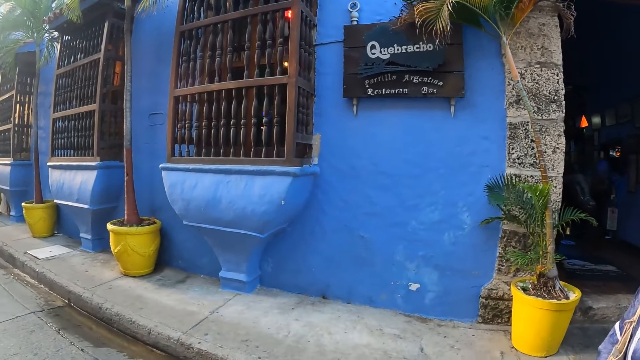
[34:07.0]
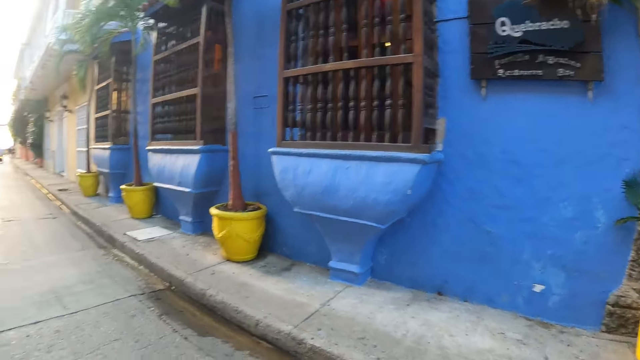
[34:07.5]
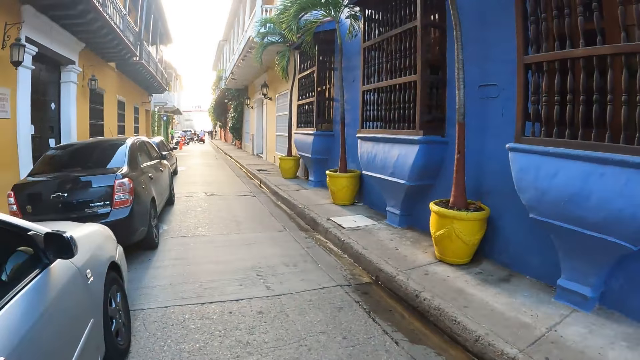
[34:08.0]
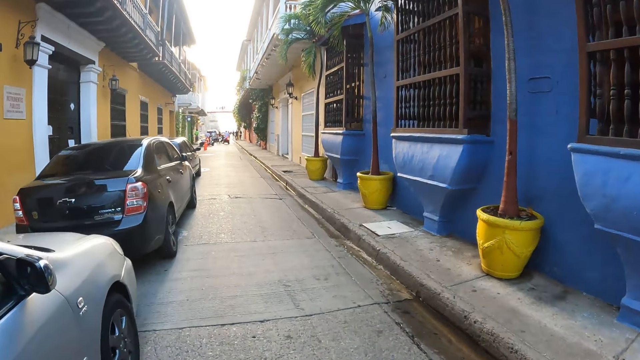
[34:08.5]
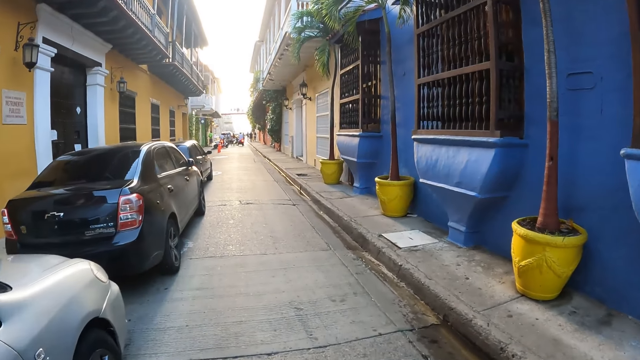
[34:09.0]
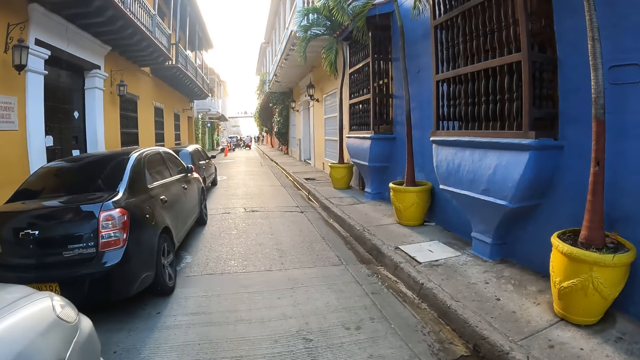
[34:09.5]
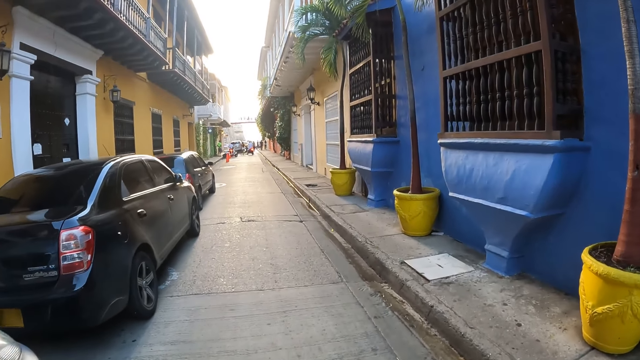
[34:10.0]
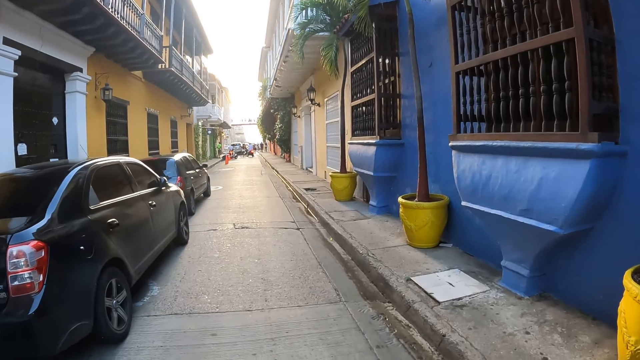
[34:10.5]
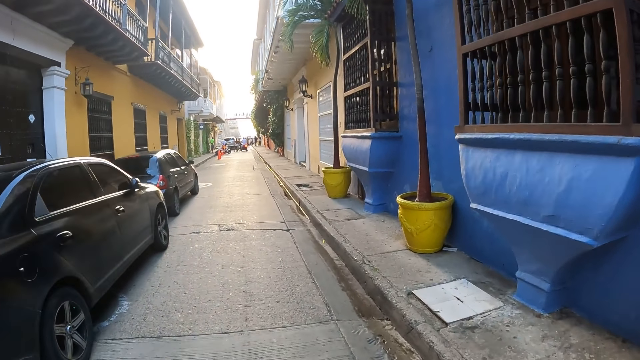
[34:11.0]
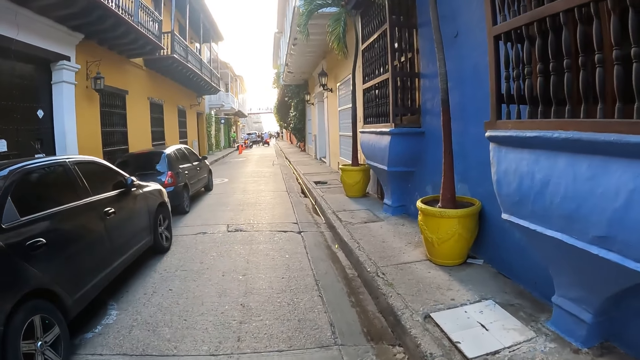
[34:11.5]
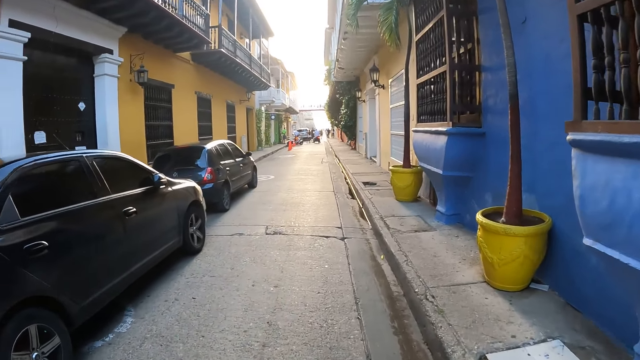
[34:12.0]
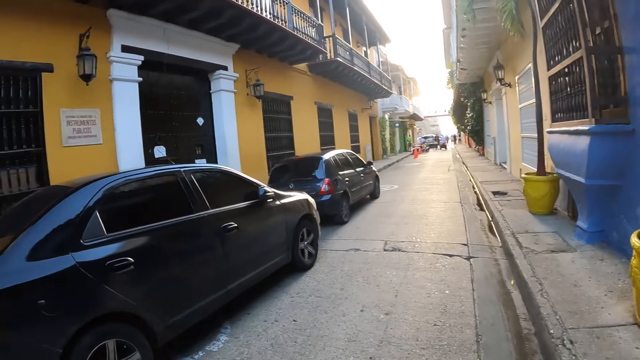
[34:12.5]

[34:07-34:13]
The camera wearer walks on the path road with a woman and another woman.

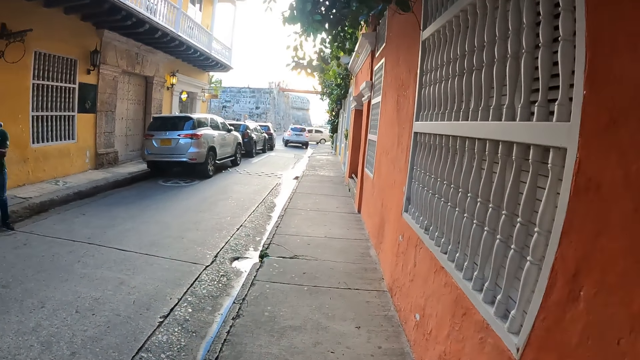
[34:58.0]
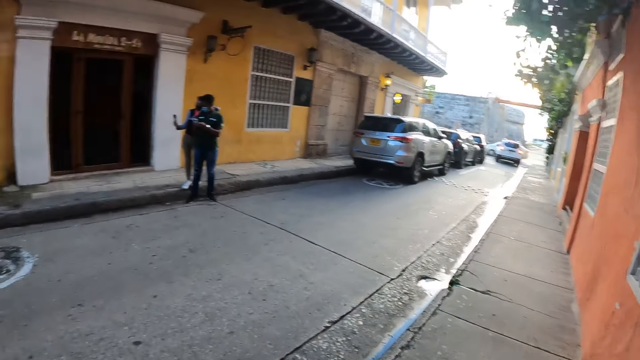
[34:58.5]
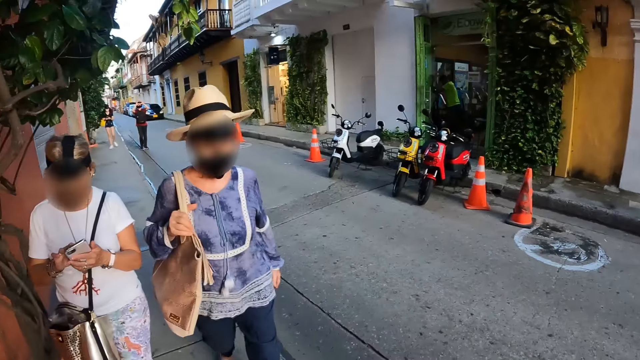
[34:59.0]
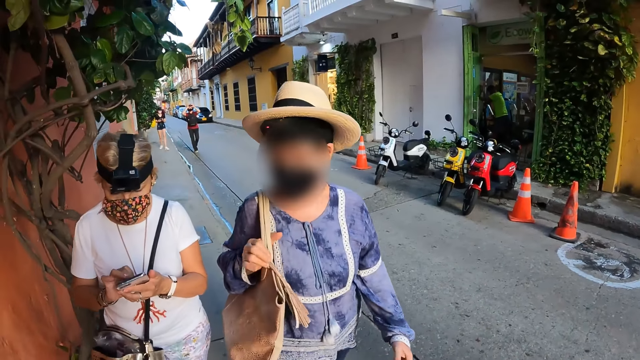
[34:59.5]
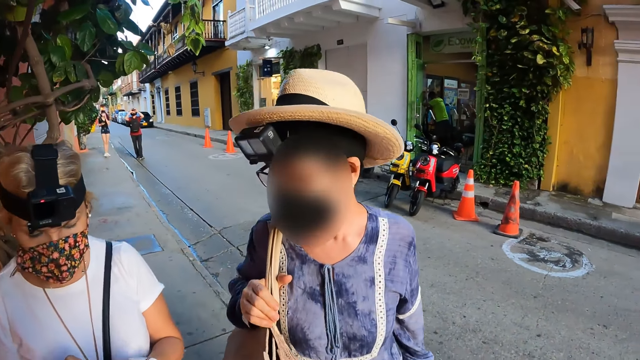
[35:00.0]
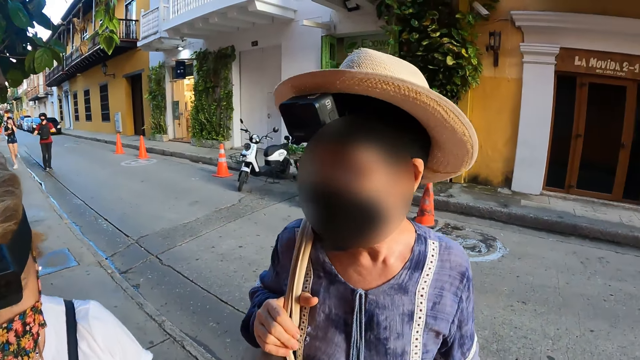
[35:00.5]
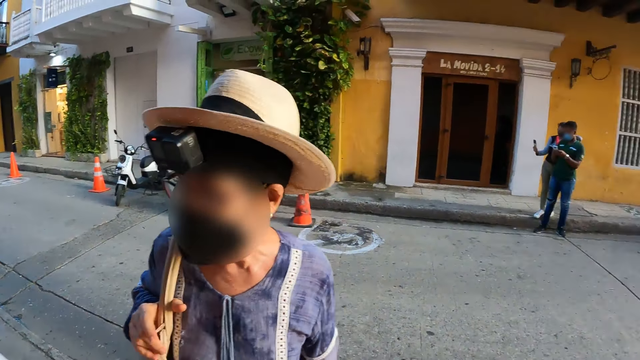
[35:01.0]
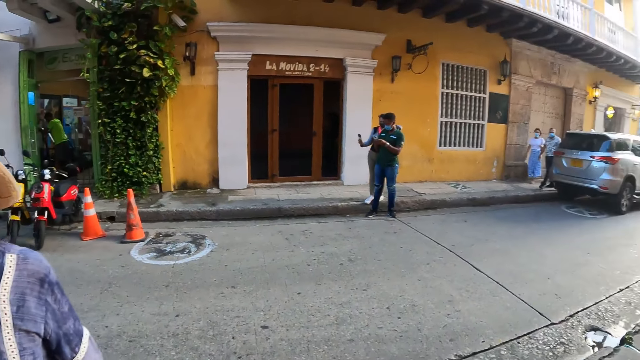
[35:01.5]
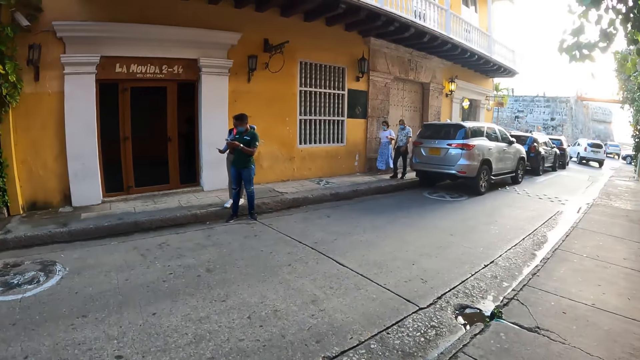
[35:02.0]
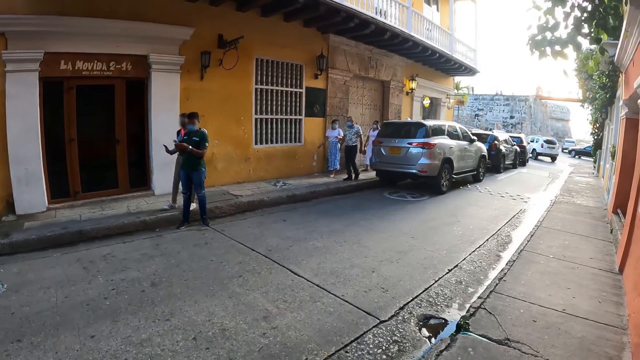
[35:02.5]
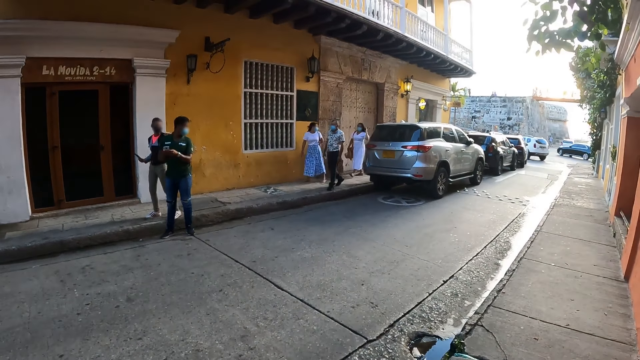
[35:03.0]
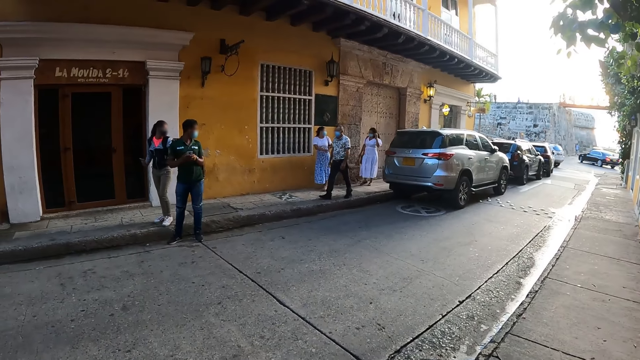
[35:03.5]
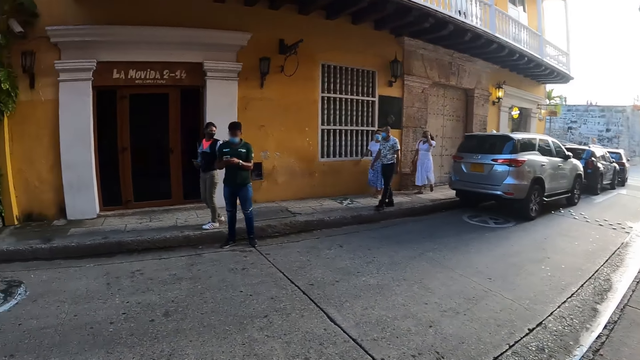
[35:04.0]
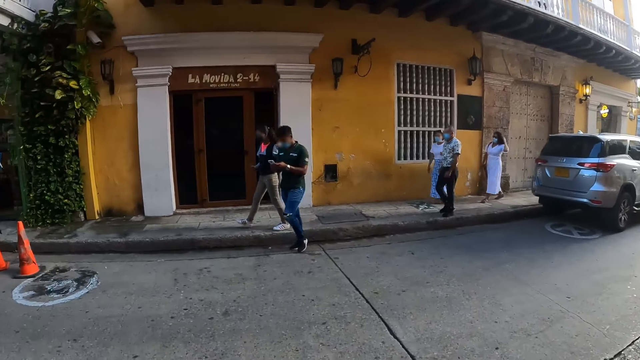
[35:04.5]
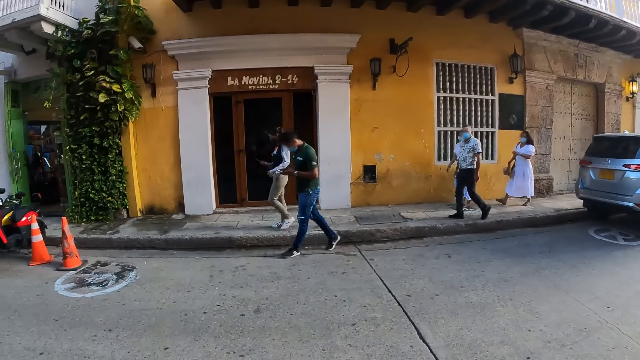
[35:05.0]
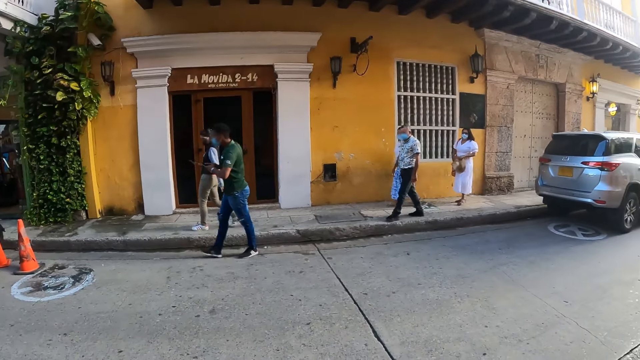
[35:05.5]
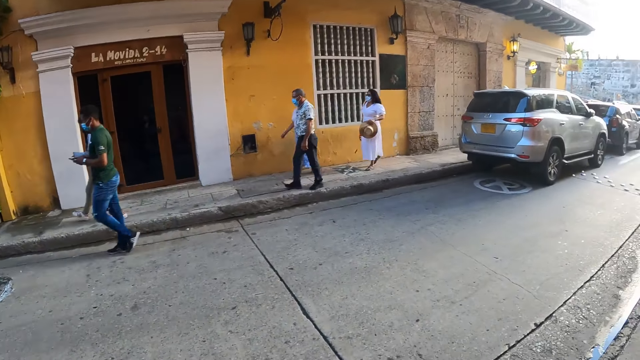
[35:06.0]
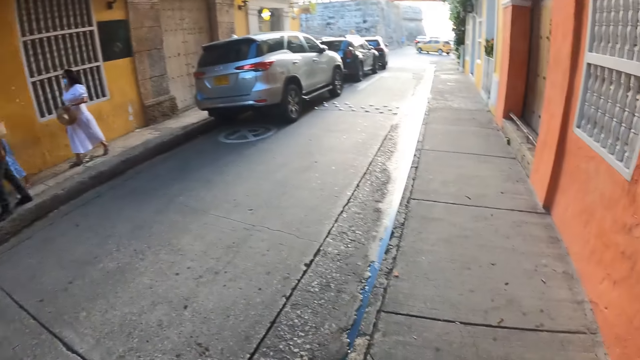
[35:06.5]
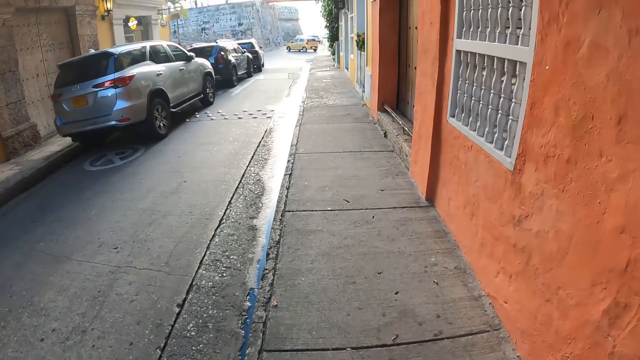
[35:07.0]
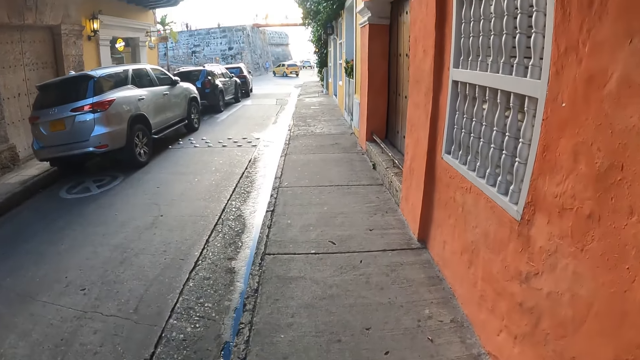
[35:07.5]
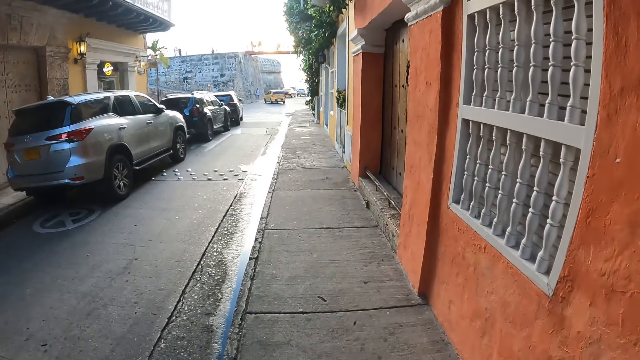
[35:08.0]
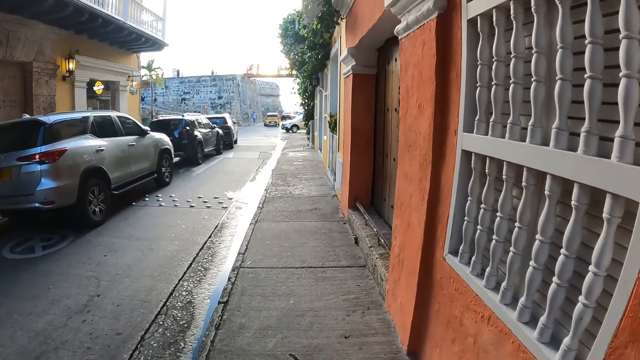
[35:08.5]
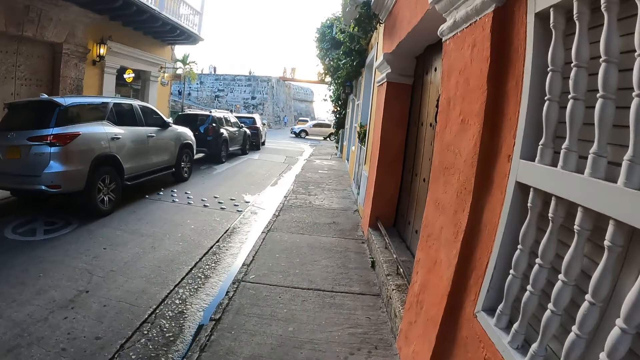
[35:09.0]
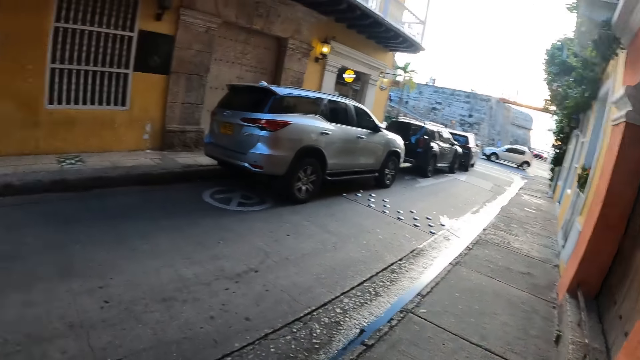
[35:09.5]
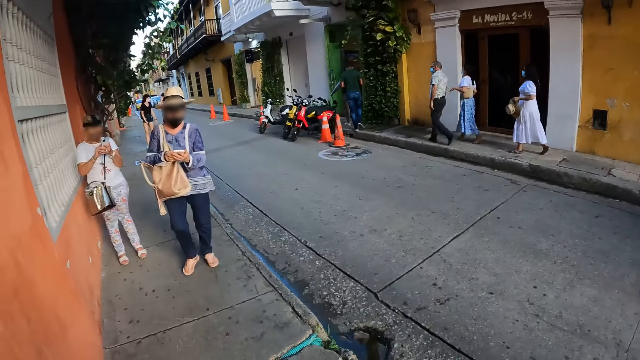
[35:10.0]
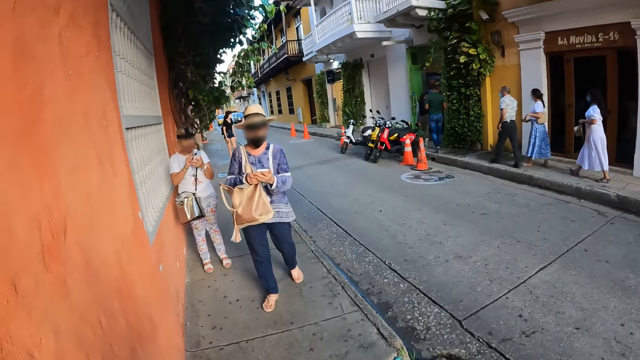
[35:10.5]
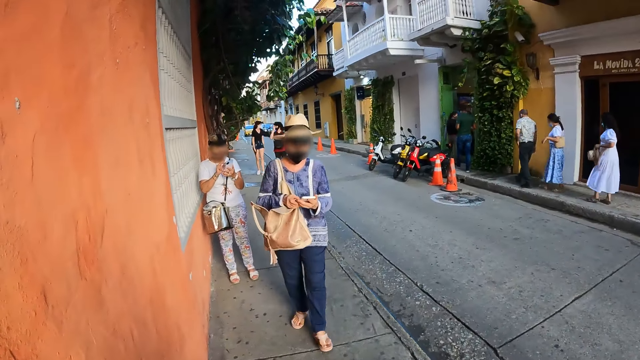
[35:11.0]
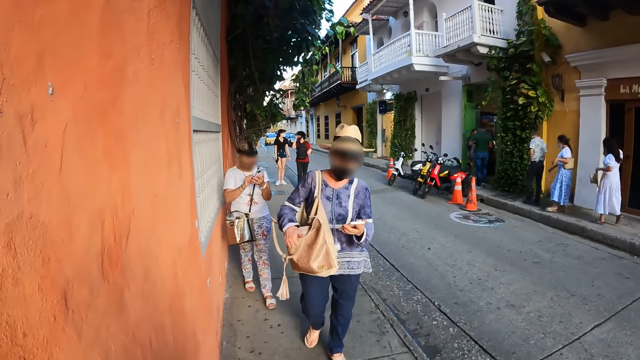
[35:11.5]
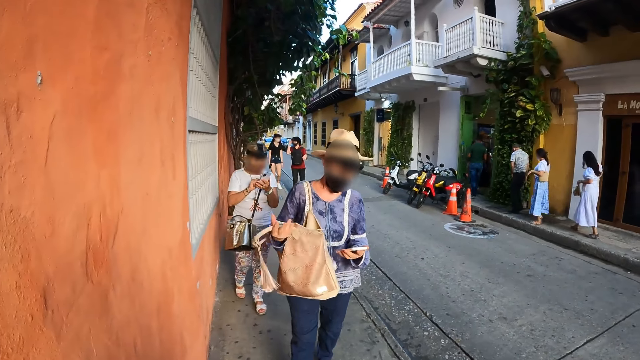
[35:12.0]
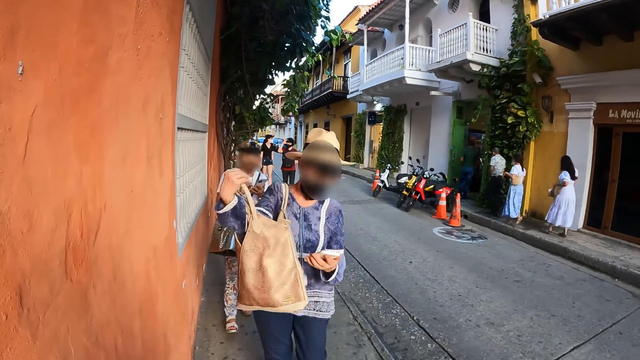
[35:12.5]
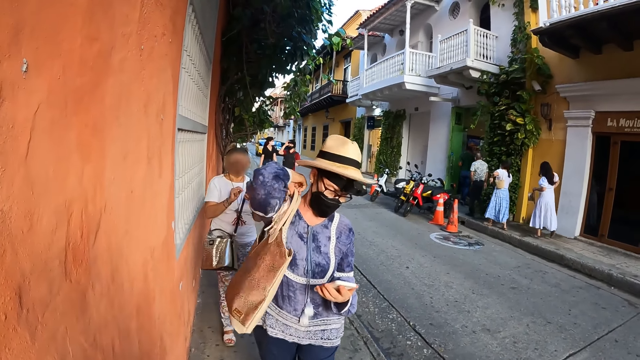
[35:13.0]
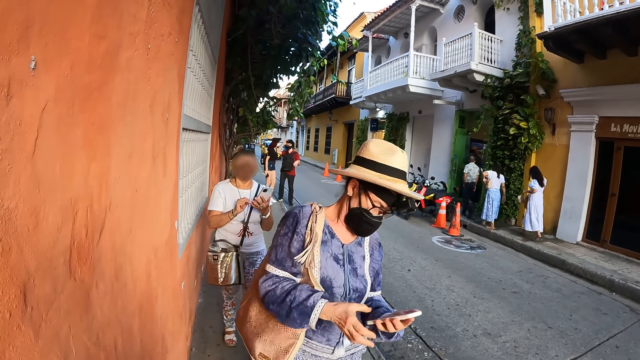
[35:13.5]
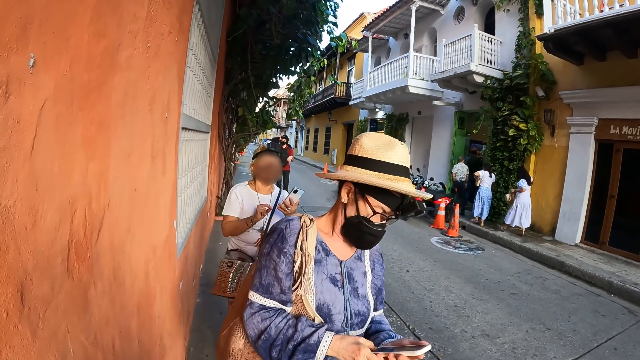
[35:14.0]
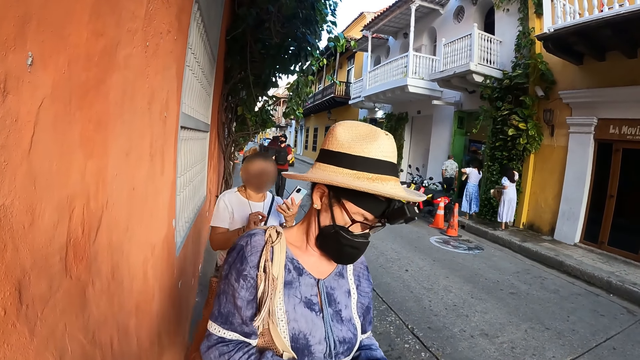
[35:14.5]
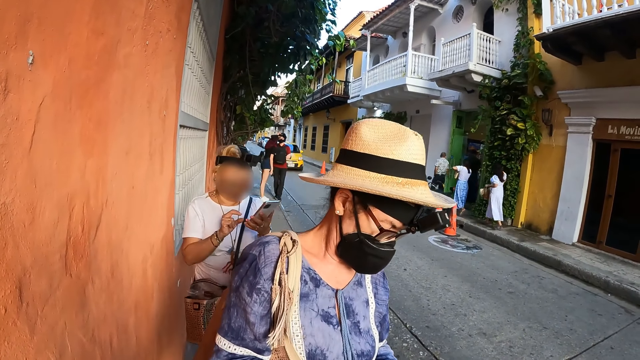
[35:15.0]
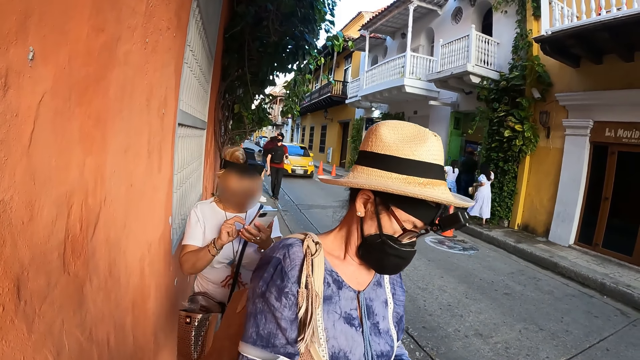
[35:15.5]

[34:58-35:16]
The camera wearer looks around. They walk on the pavement. A woman operates a mobile phone in her left hand with her right hand. Another woman operates a mobile phone in her left hand with her right hand. A third woman interacts with a man. The first woman wears the strap of a bag on her shoulder with her right hand. The camera wearer looks around the town.
